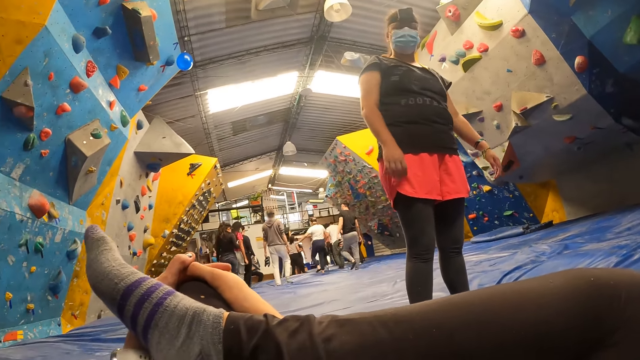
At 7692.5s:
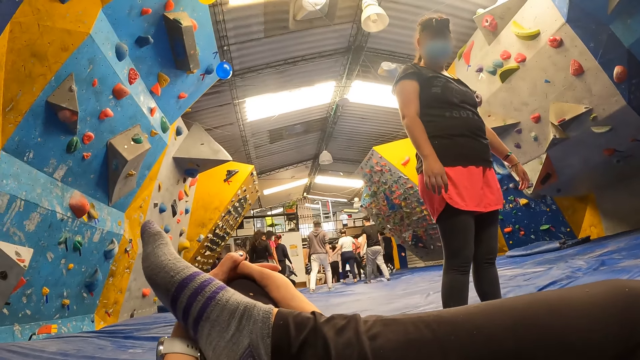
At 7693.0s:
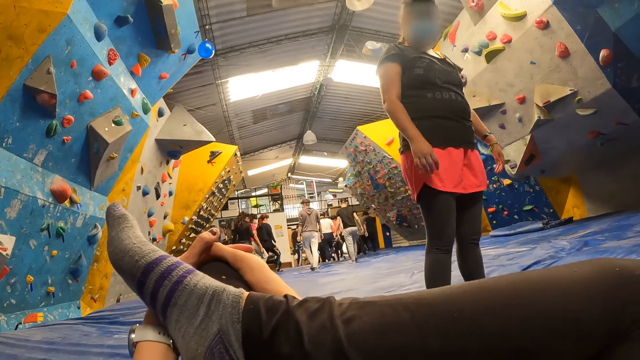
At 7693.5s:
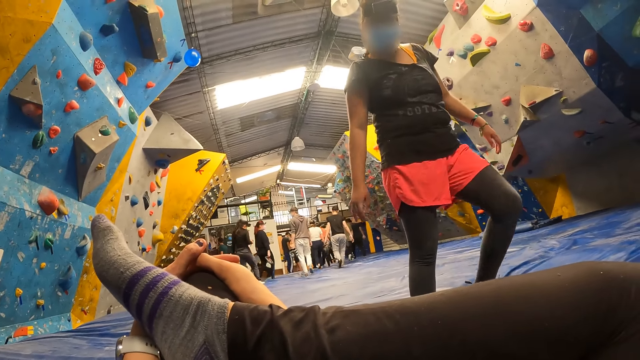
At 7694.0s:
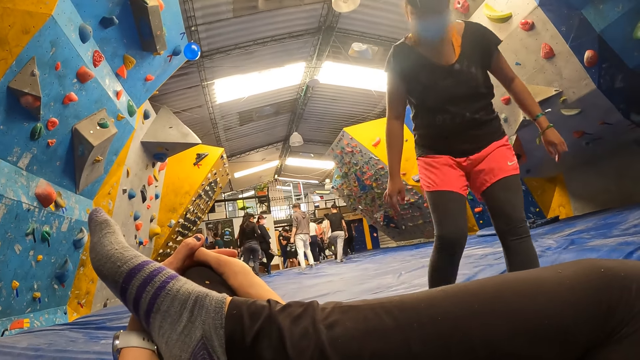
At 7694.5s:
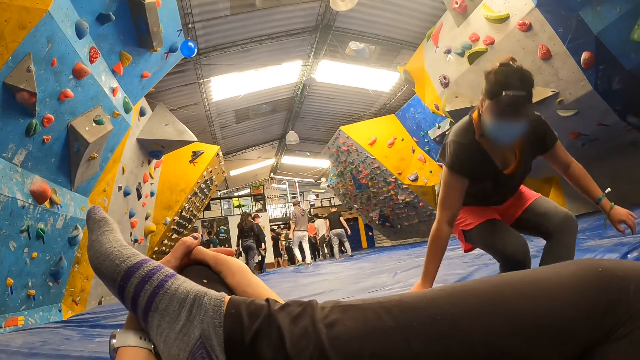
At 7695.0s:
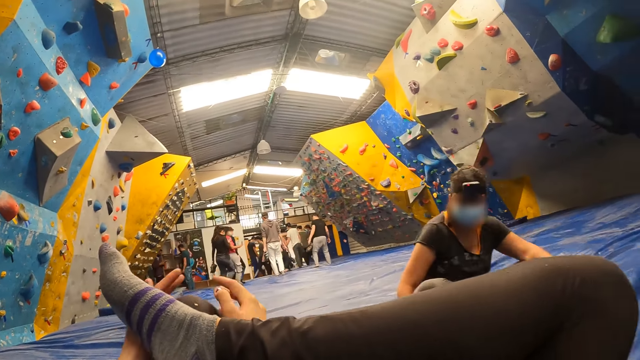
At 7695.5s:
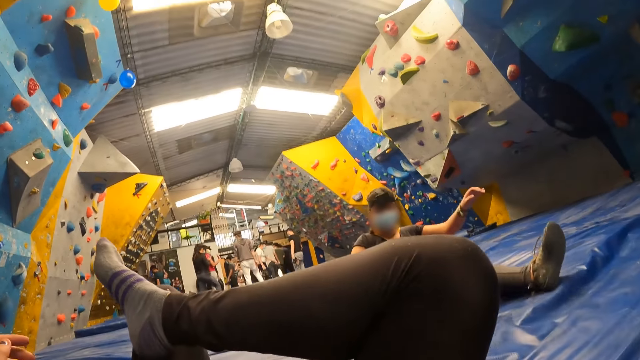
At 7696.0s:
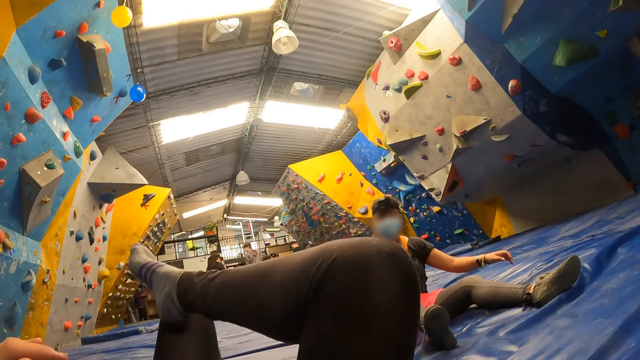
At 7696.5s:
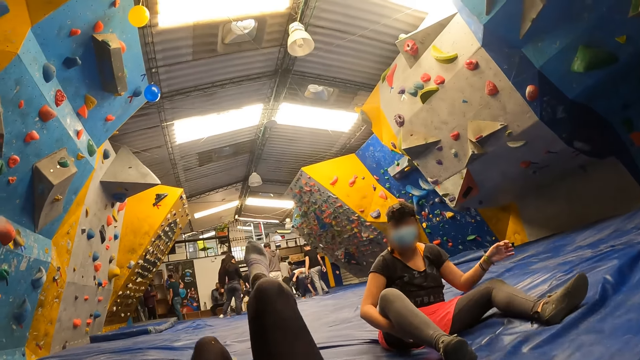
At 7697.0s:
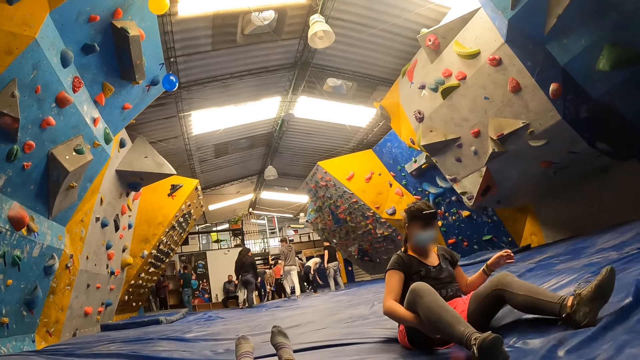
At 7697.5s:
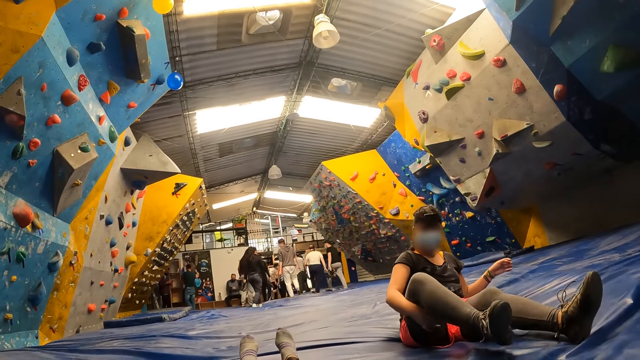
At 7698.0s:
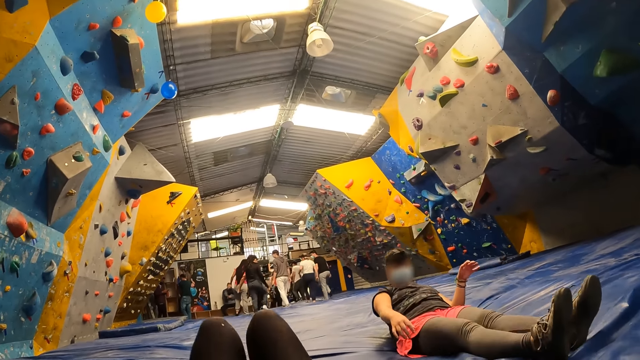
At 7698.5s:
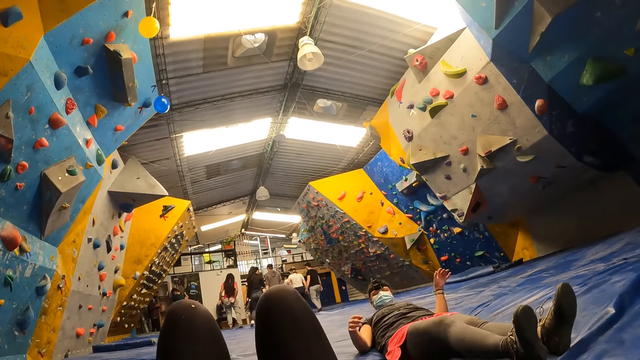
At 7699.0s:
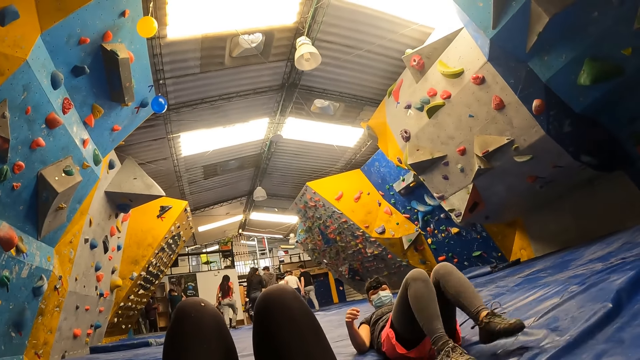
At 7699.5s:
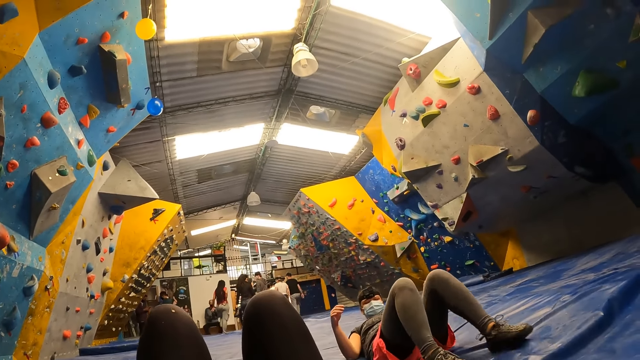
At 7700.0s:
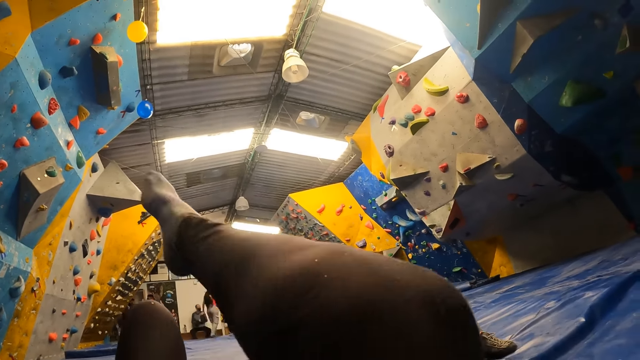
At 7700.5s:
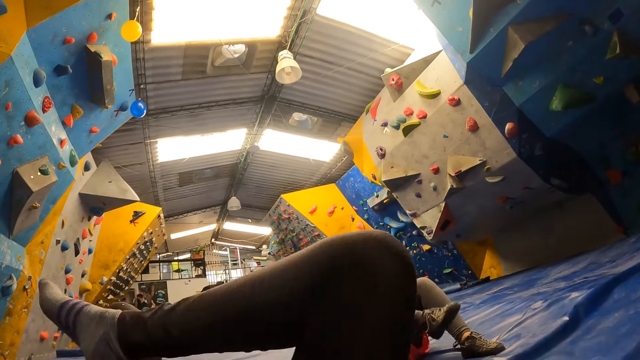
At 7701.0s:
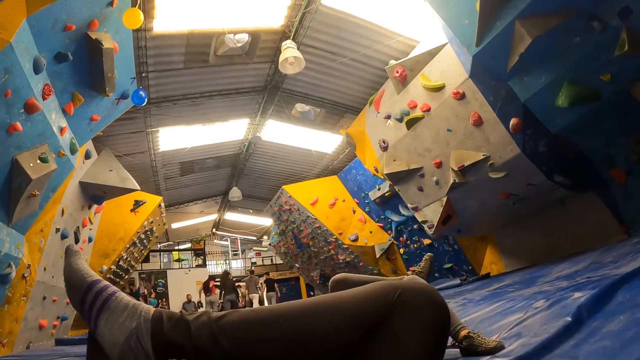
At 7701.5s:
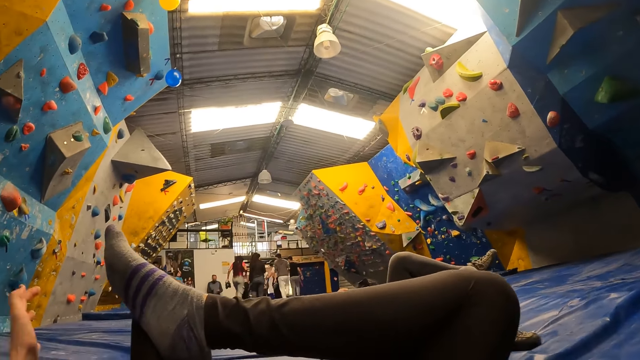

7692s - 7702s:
The woman lifts the left leg and sits on the floor. The camera wearer releases her hands from her left knee. She stretches the right leg. She drops her right leg from her left leg. She lifts the legs. The woman exercises on the floor. The camera wearer moves the right hand. She puts her right leg on her left leg.

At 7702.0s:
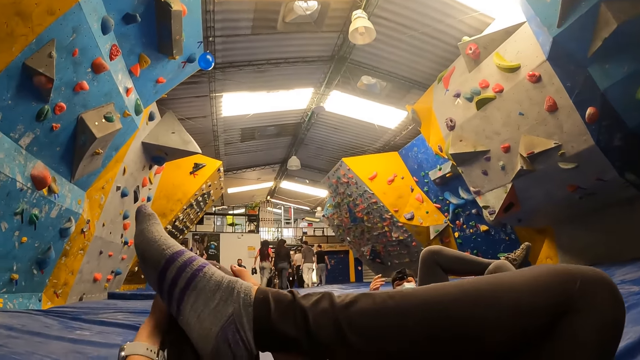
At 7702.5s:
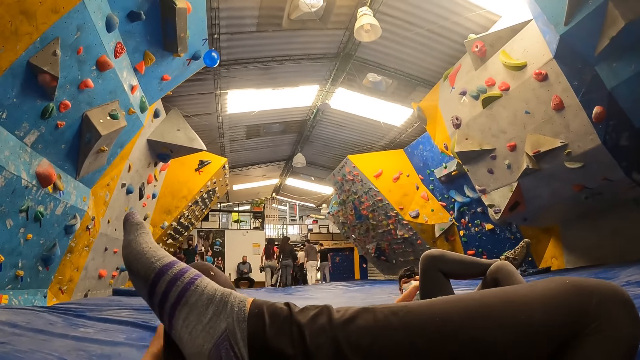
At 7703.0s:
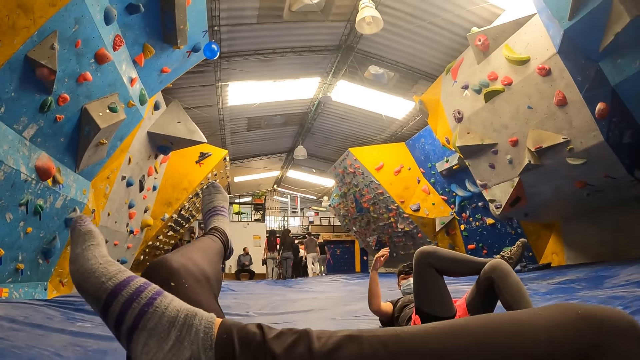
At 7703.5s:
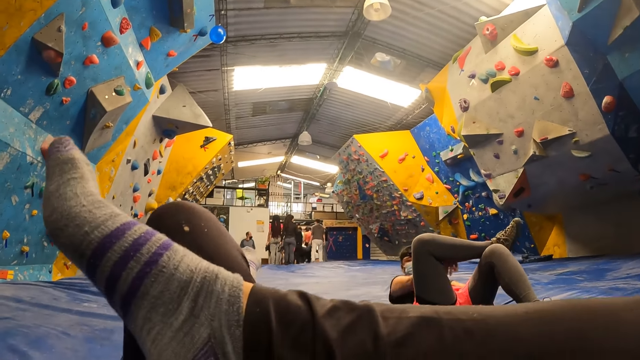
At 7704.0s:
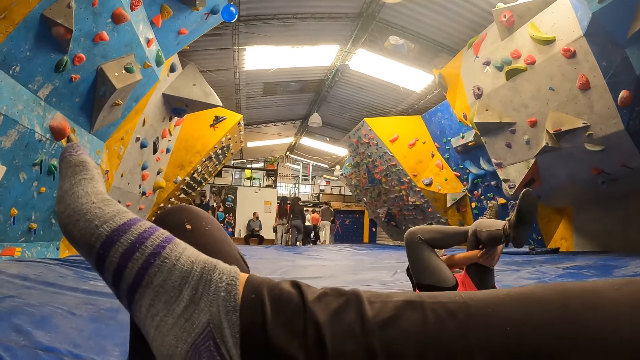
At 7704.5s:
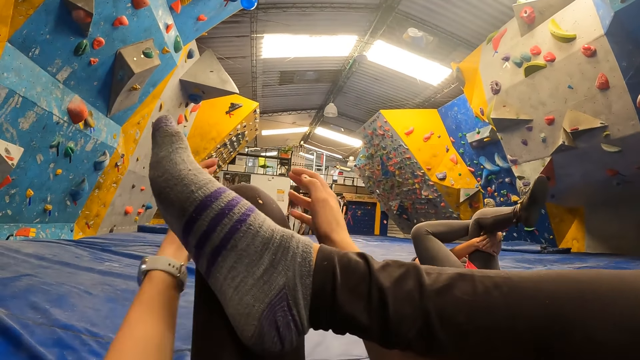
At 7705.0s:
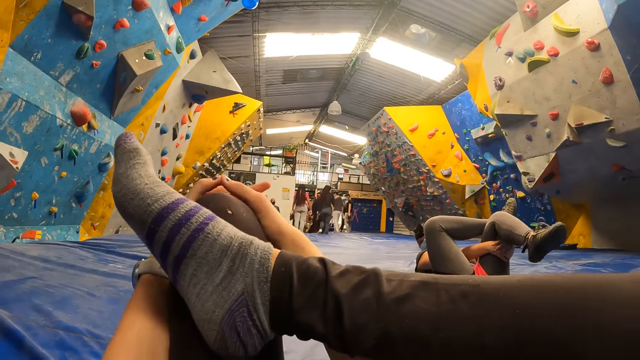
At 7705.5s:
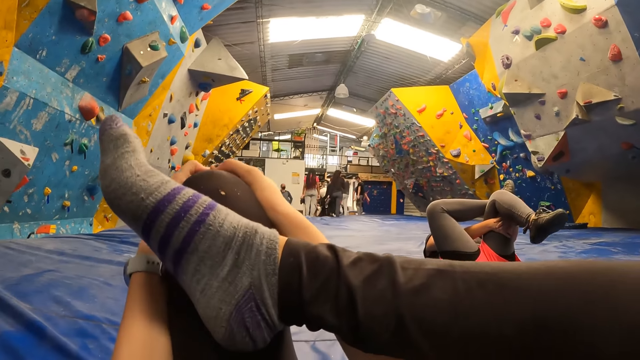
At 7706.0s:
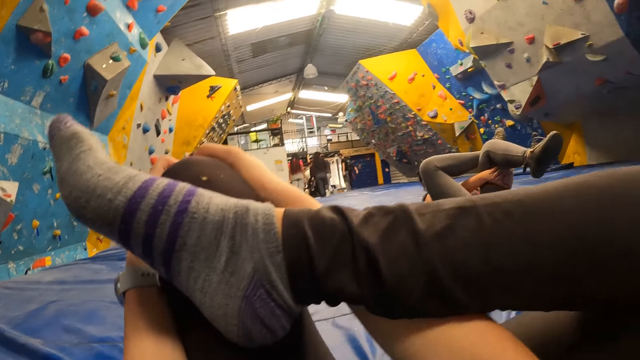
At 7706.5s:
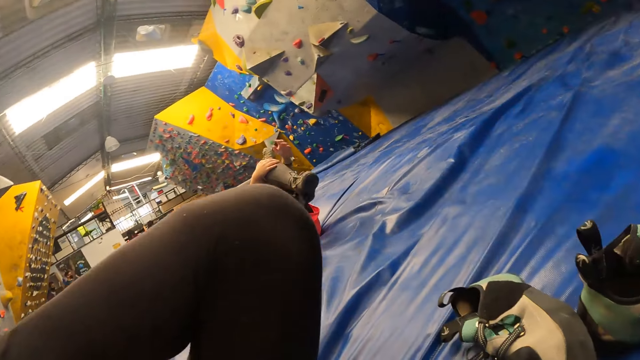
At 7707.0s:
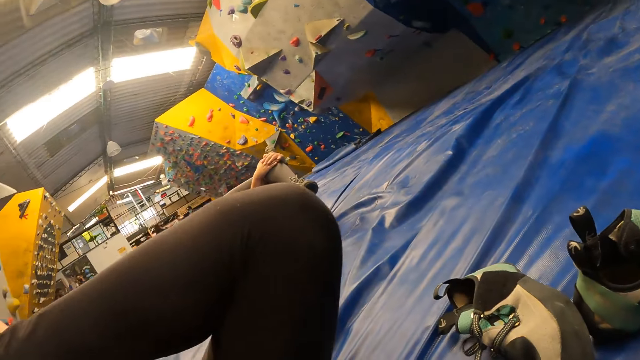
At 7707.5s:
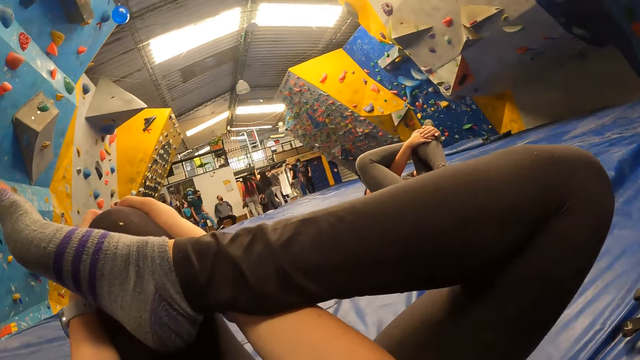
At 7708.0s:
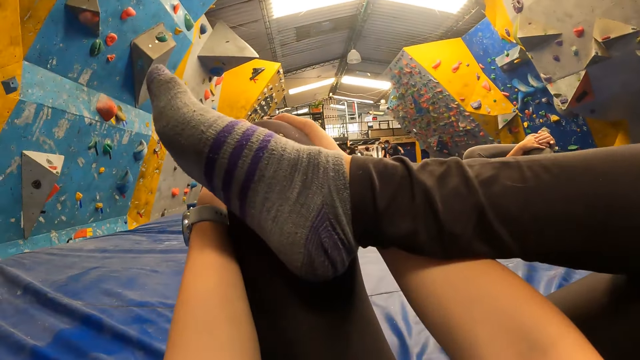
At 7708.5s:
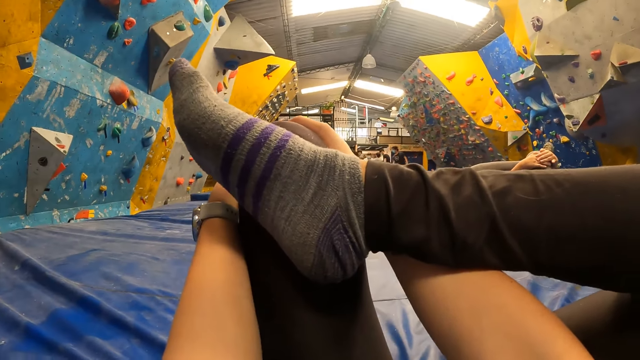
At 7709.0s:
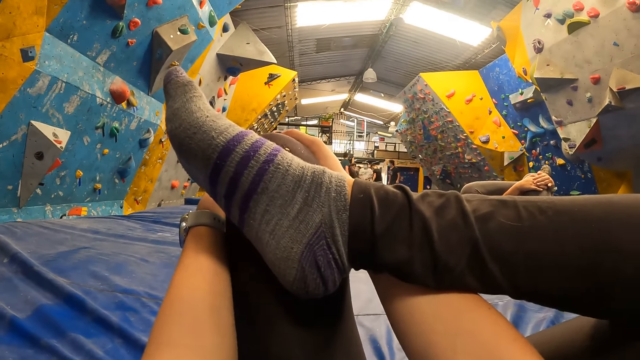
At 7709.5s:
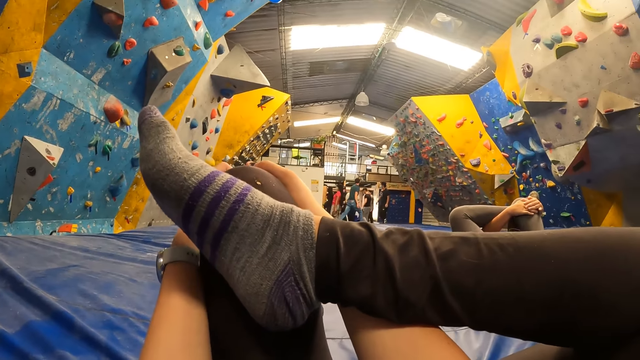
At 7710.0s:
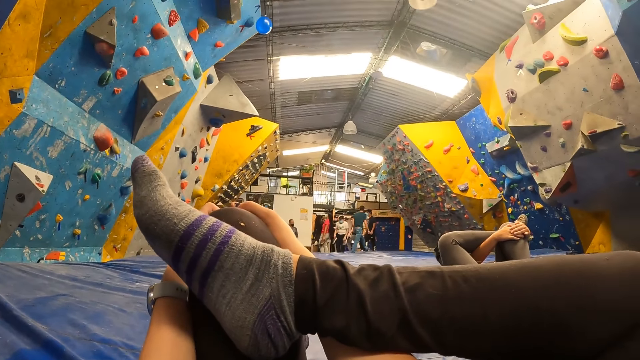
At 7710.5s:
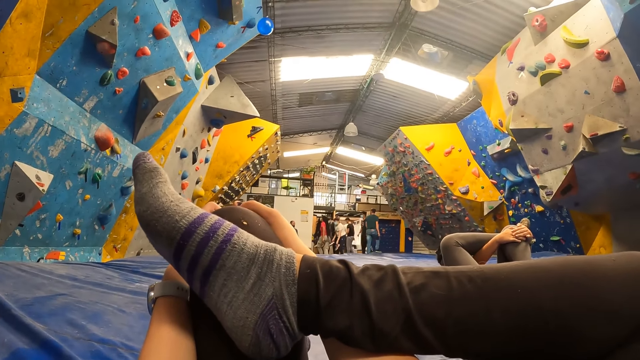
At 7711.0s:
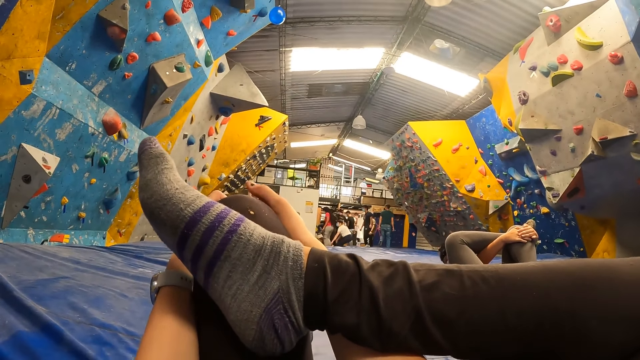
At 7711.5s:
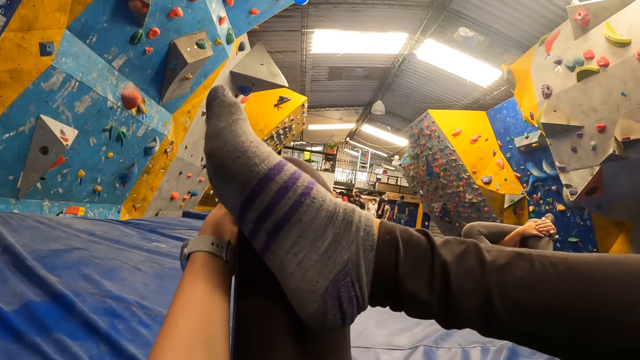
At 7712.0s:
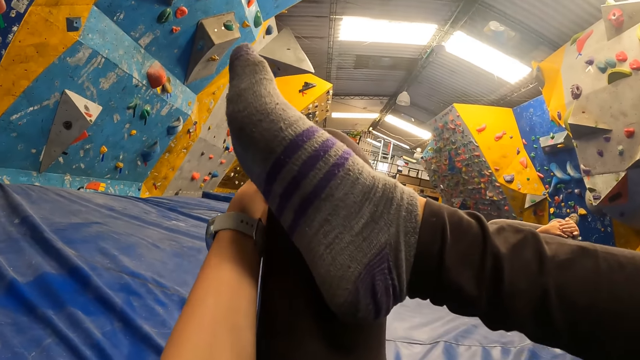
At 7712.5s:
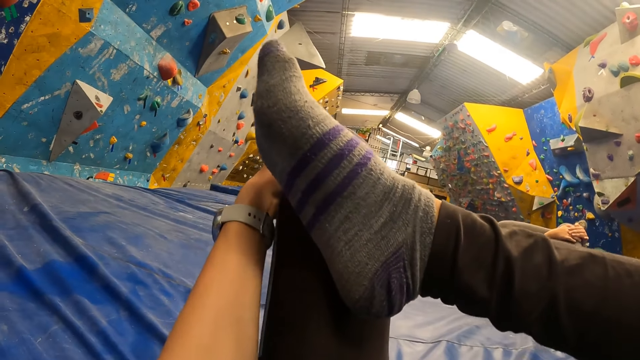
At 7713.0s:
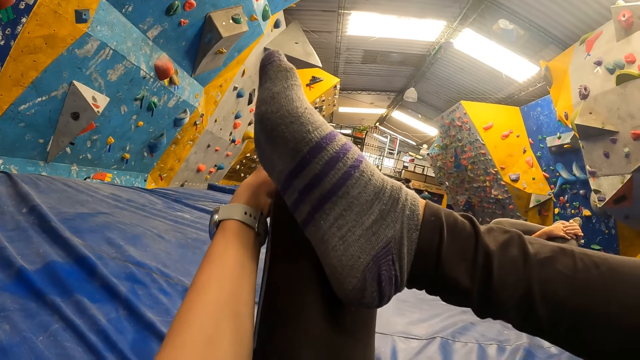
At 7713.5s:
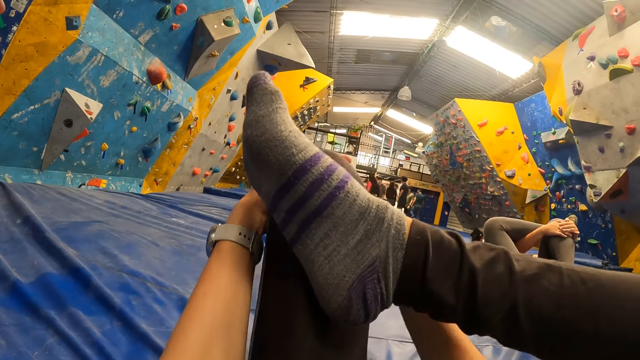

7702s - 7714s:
The camera wearer holds the knee with both hands. She raises her left leg. She stretches the leg. She joins her hands together on her left knee. She looks around. The woman joins her hands together on her left knee. The camera wearer looks at the foot. She lowers the right hand.
